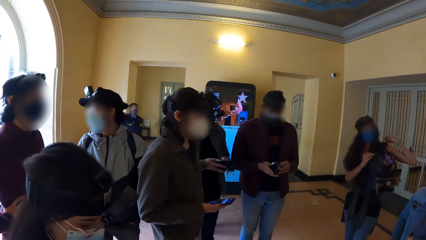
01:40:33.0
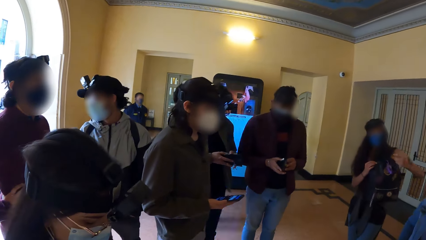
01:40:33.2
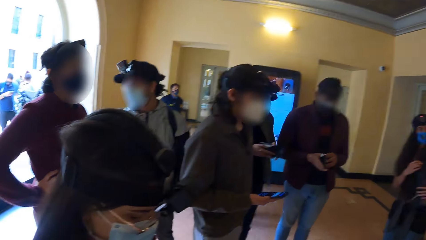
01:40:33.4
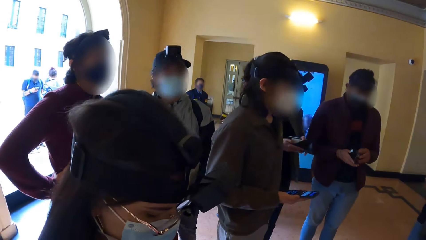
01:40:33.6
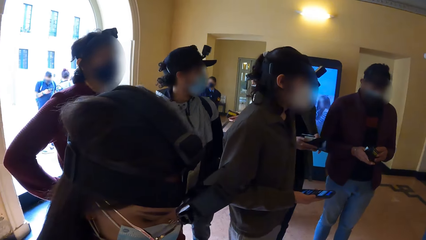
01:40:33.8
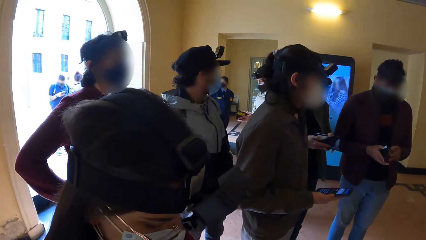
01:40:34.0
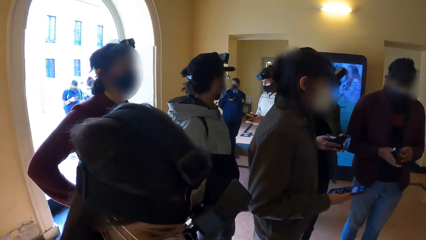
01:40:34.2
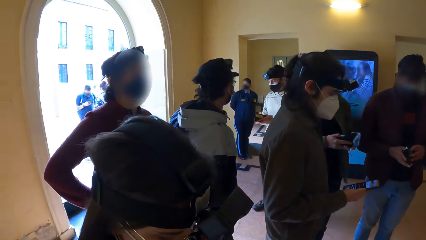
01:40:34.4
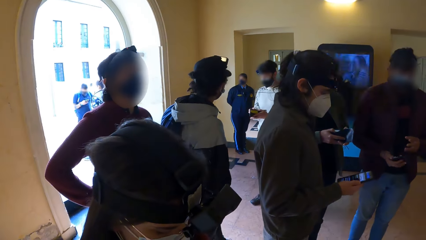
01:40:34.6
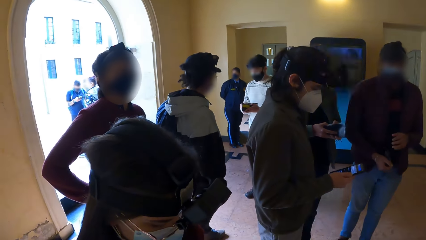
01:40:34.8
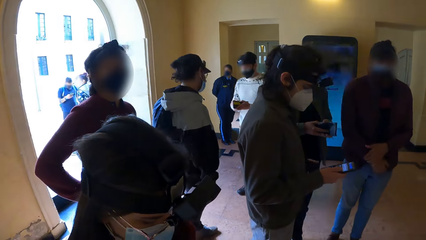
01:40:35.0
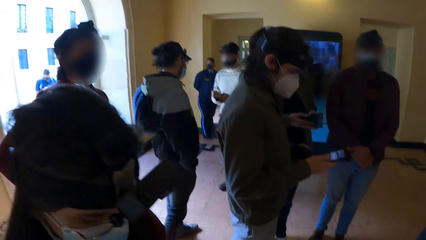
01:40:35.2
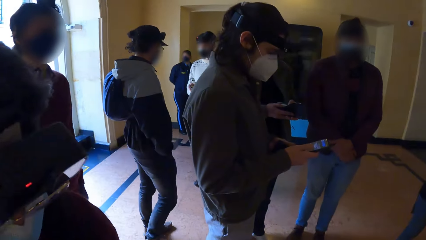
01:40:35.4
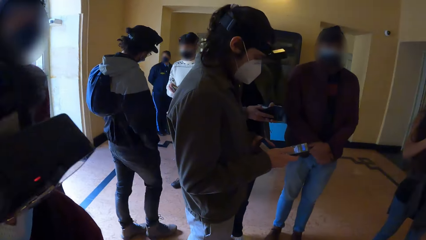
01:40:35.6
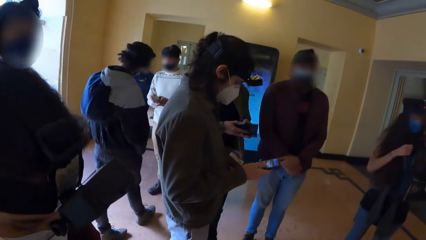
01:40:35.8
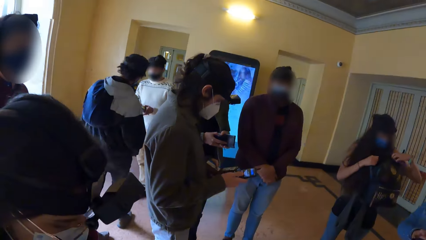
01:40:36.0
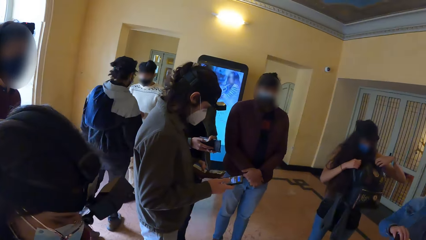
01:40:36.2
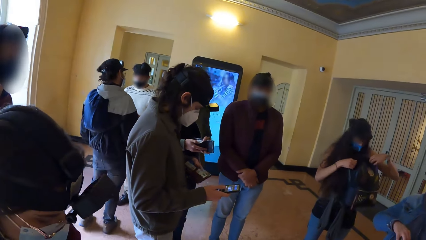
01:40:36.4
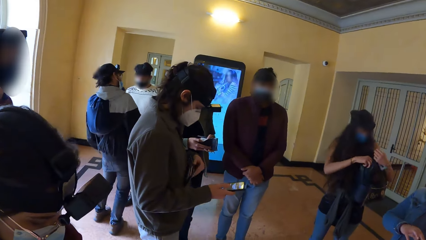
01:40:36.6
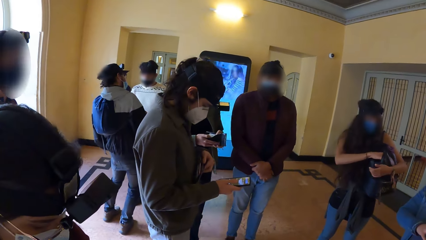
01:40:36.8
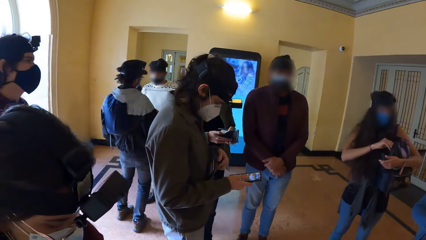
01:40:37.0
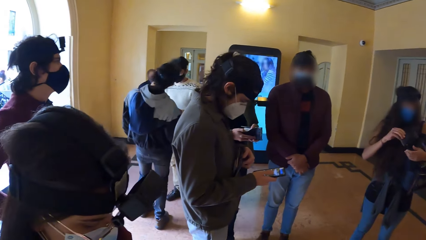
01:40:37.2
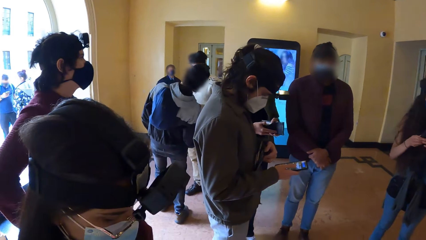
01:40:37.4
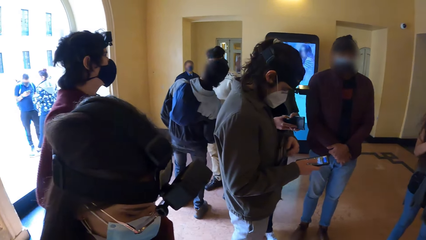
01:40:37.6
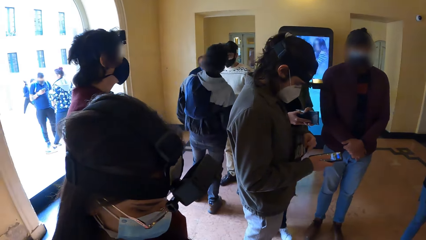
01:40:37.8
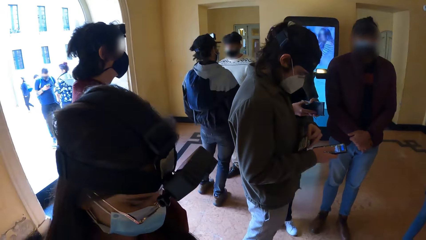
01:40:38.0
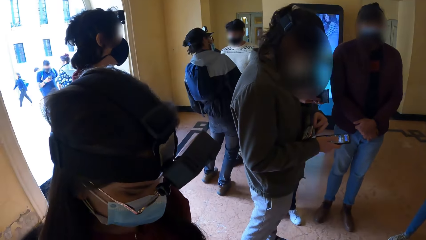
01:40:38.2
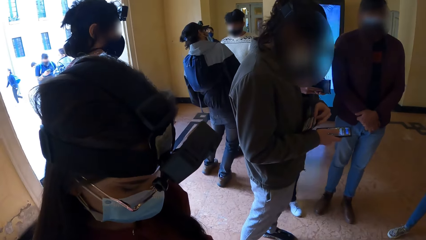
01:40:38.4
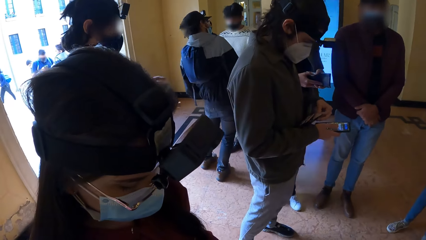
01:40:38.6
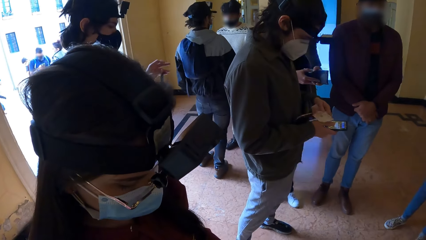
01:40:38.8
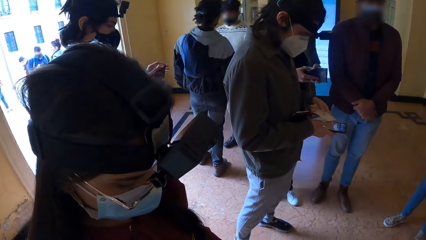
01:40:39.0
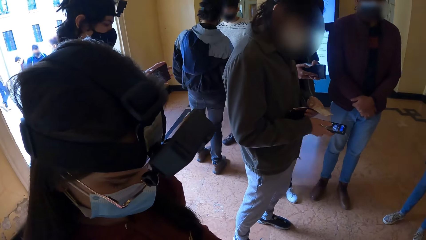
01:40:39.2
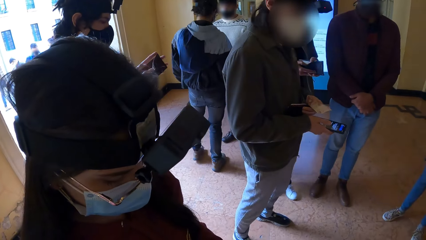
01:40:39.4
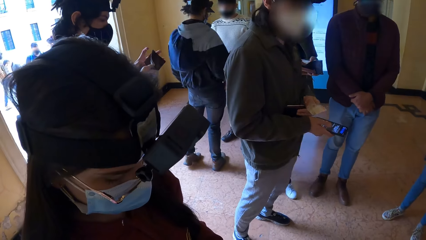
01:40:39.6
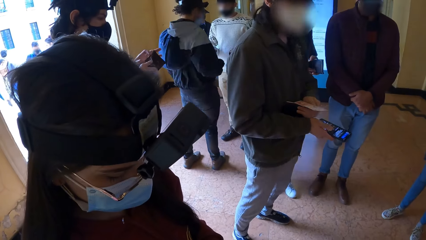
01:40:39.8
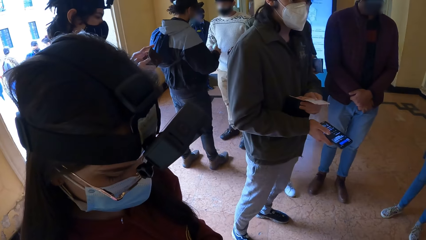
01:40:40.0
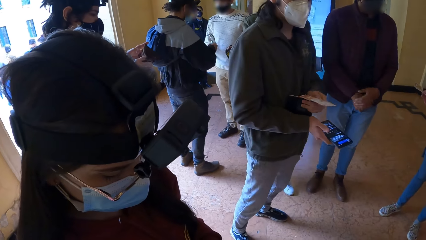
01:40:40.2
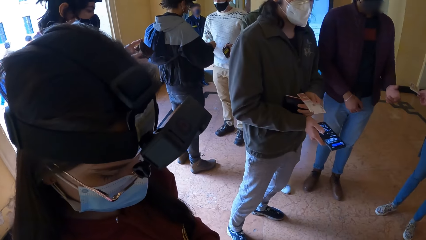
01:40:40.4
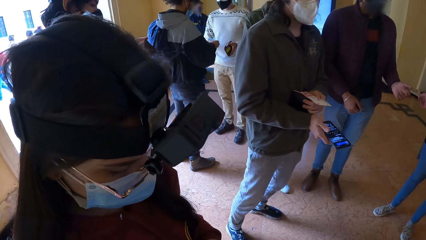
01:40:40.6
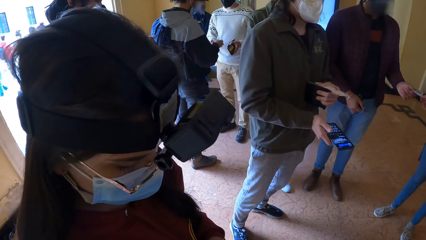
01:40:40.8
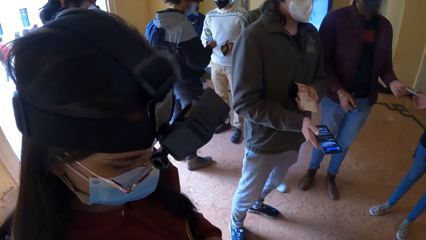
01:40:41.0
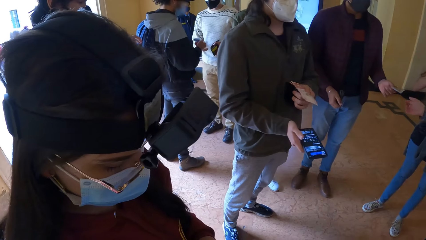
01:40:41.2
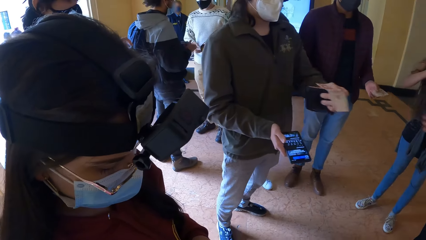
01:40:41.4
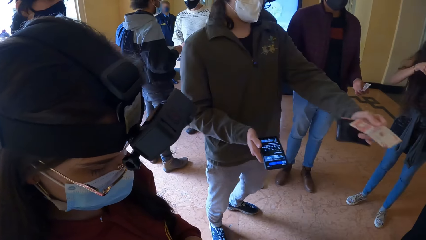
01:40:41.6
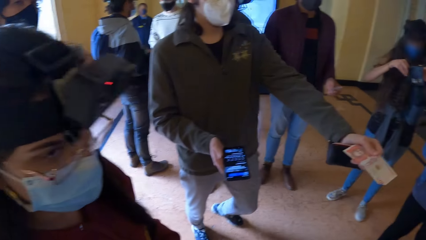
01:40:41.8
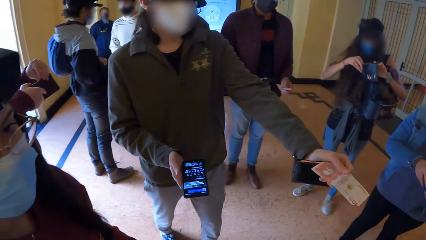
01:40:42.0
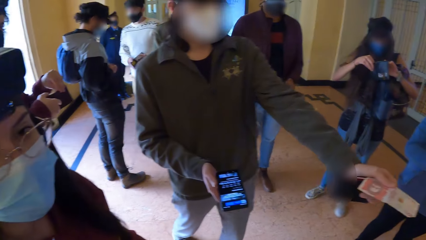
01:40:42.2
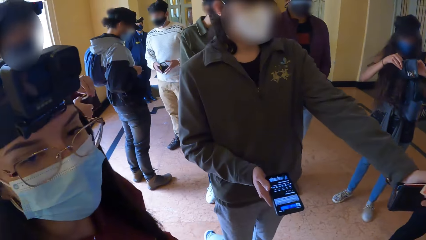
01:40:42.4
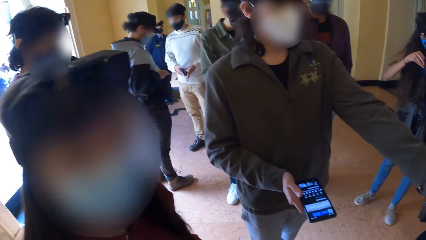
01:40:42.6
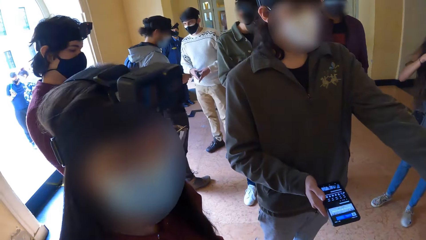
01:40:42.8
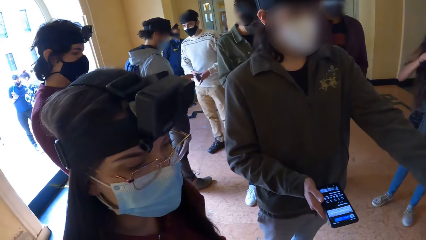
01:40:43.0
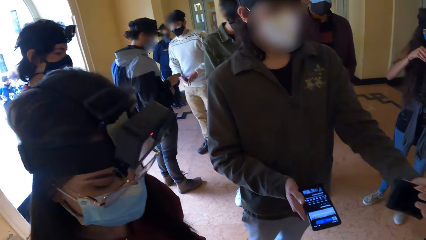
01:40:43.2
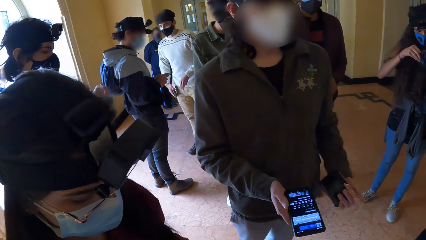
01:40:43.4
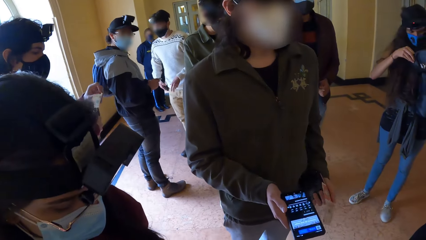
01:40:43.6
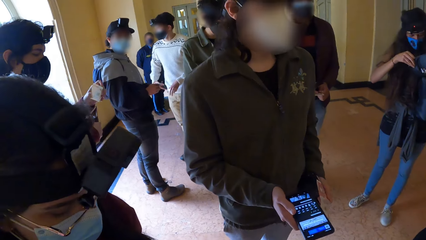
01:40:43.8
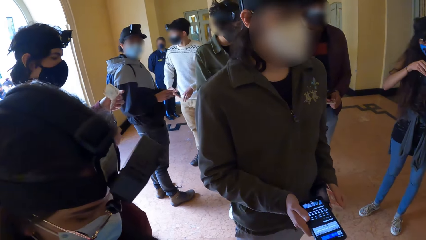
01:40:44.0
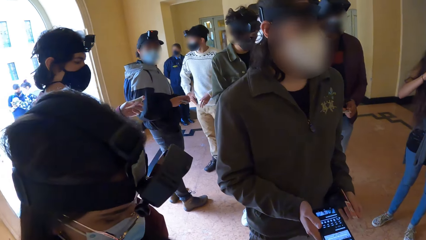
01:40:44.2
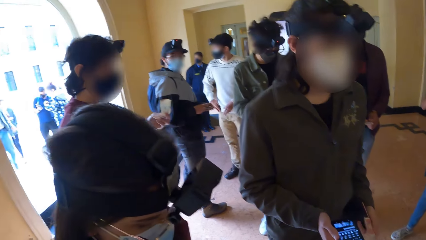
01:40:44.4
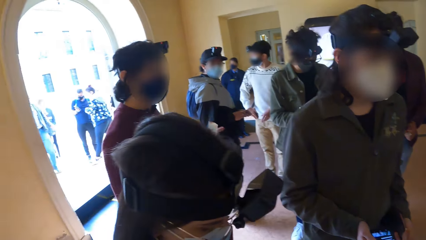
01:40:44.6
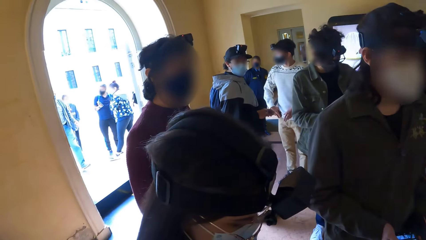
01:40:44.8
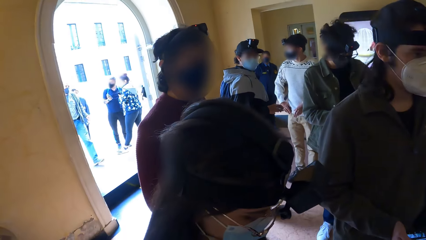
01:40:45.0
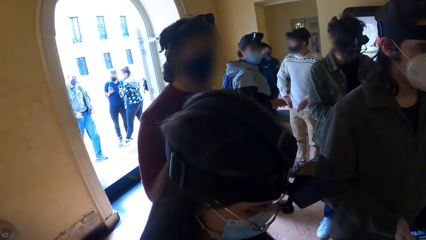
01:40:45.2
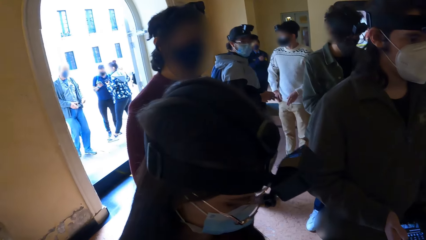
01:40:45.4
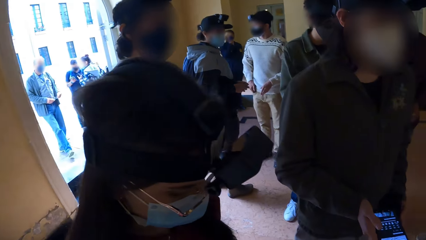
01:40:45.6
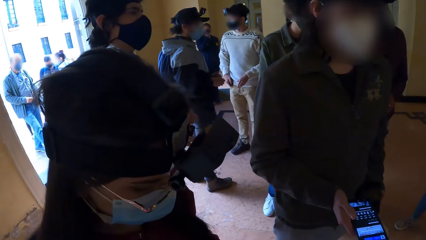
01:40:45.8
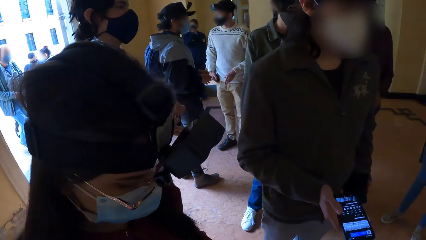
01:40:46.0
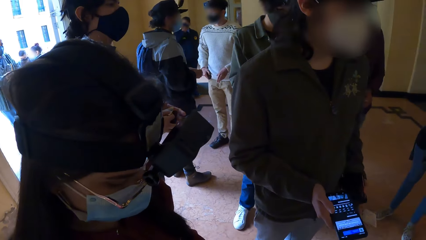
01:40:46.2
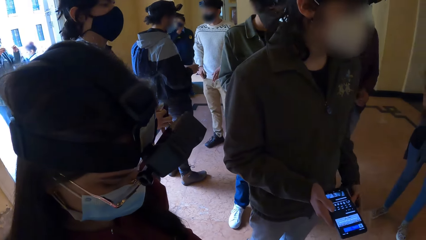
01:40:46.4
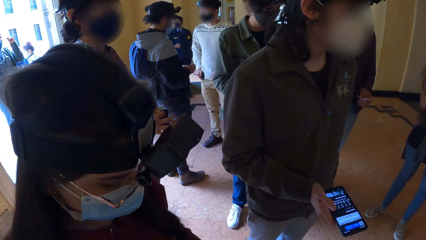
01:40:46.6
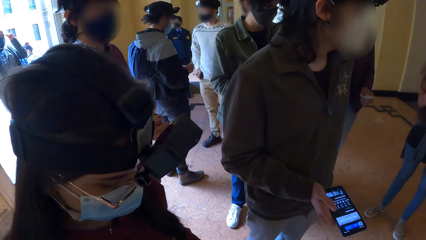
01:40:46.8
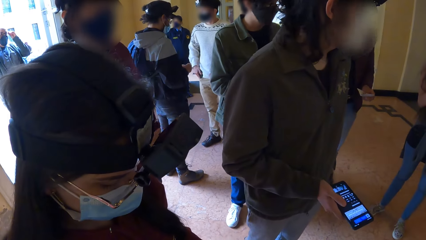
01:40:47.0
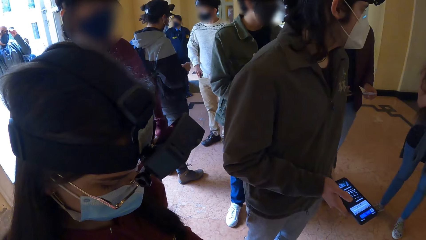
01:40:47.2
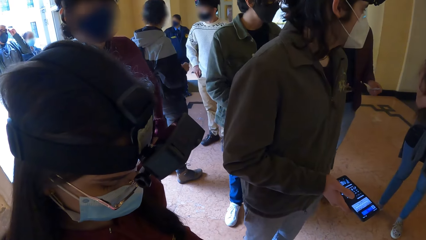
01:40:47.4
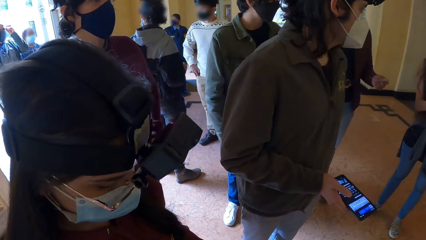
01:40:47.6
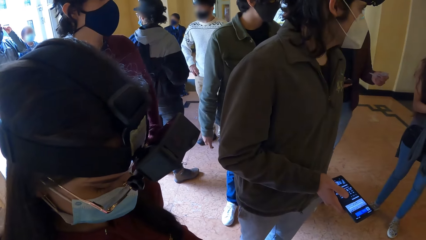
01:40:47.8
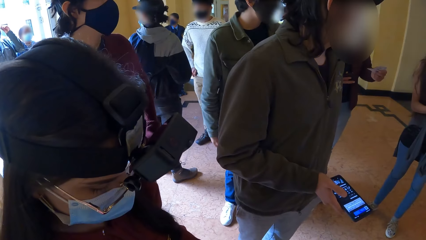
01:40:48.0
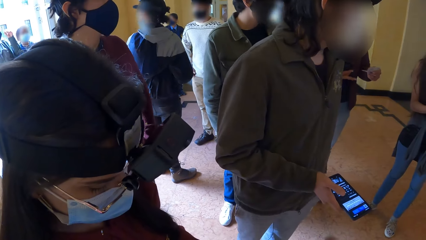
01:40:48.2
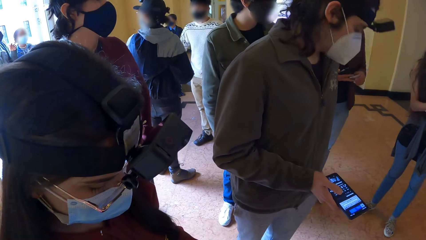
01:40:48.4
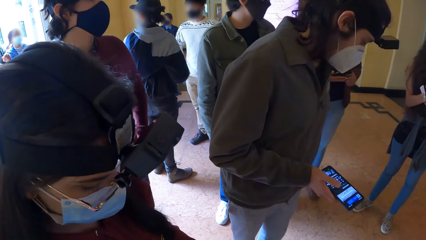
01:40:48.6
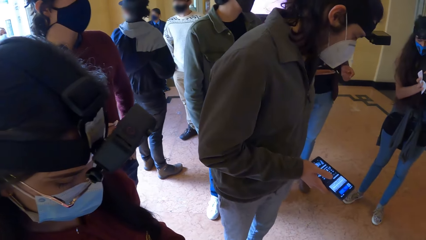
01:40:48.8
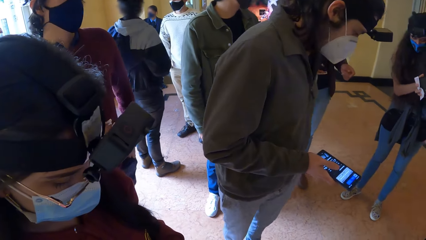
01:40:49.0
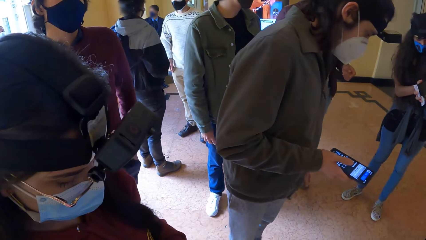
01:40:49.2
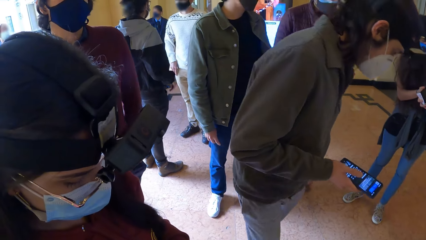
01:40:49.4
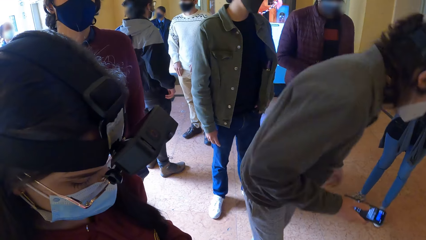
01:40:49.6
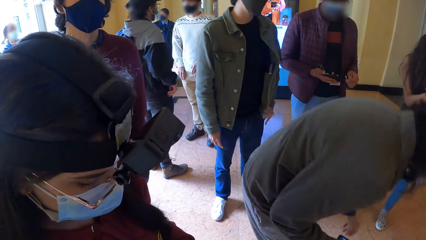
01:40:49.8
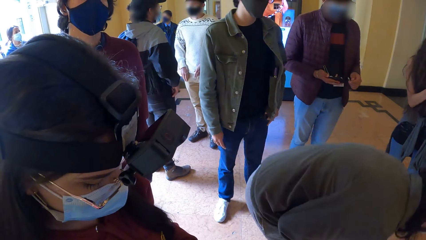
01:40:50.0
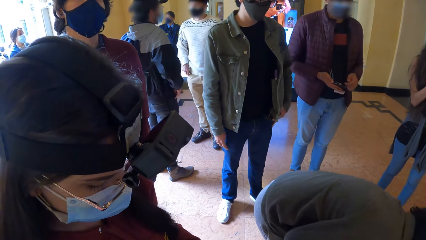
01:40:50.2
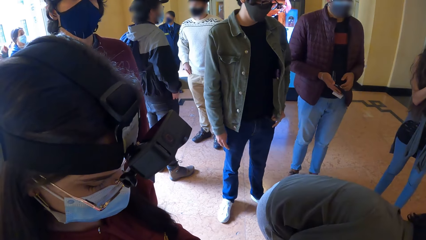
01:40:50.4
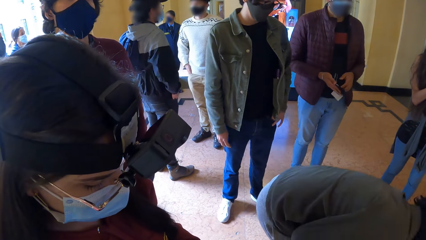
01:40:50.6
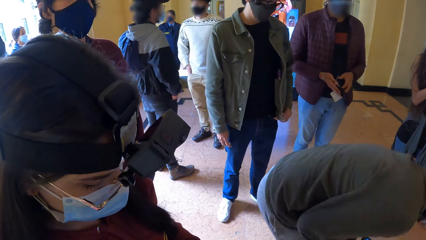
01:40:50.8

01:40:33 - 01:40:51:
A woman adjusts a backpack on her shoulder with both hands. A man operates a phone with his right hand. The man opens a wallet with his left hand and removes money from the wallet with his left hand. The woman hands another man money. The first man interacts with another woman. A third man moves money from his left hand to his right hand.
